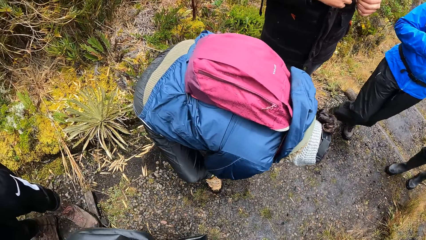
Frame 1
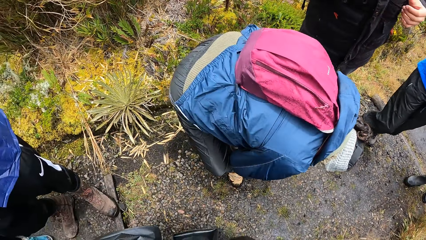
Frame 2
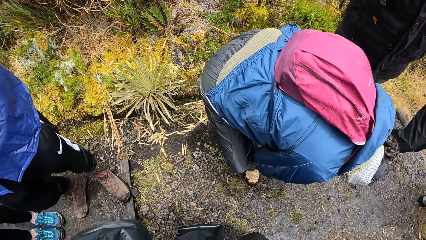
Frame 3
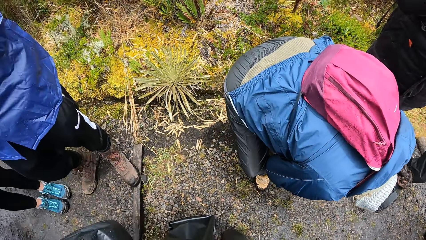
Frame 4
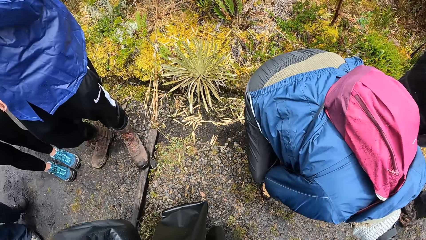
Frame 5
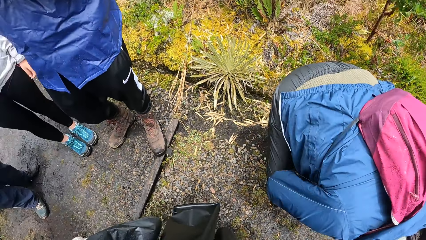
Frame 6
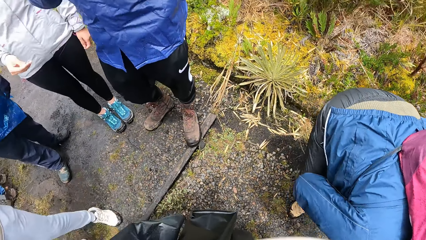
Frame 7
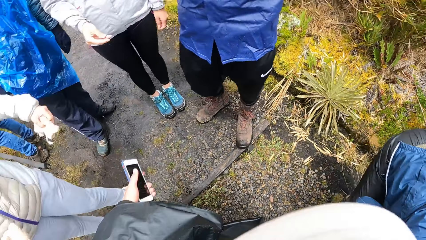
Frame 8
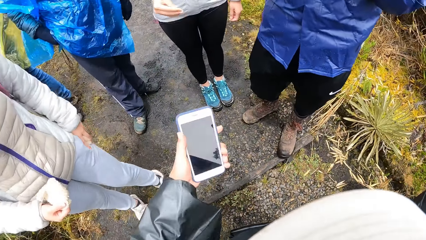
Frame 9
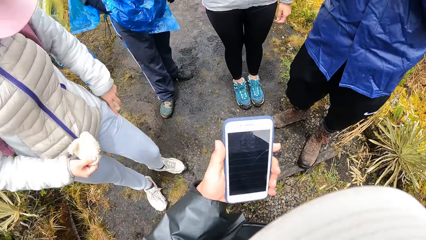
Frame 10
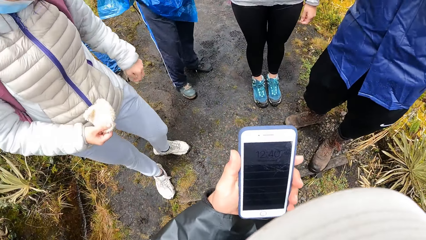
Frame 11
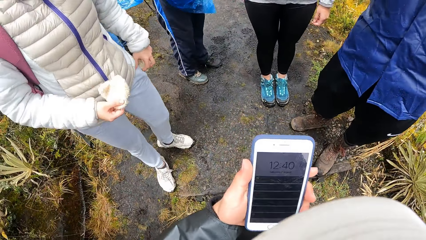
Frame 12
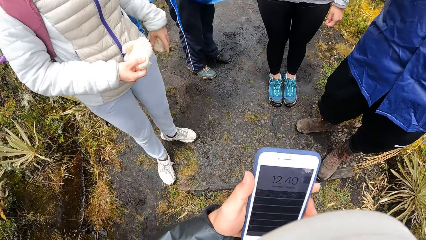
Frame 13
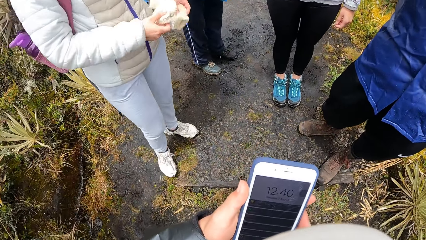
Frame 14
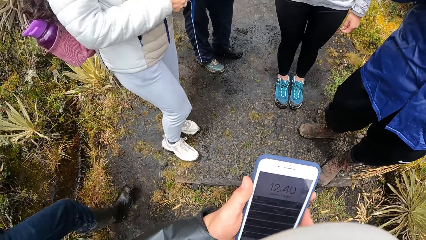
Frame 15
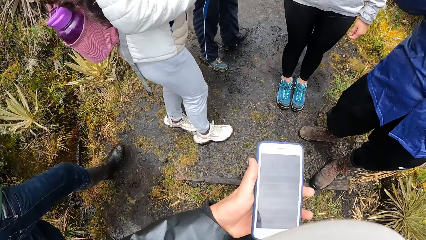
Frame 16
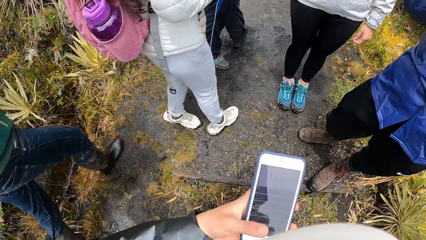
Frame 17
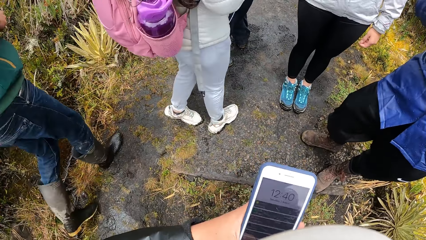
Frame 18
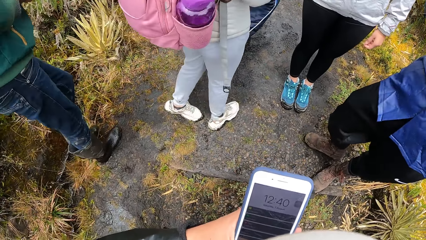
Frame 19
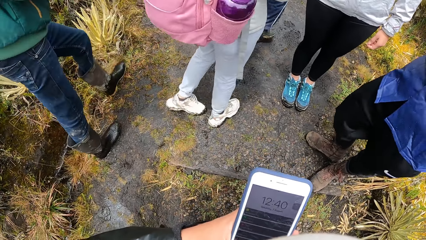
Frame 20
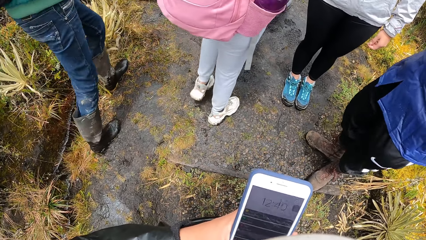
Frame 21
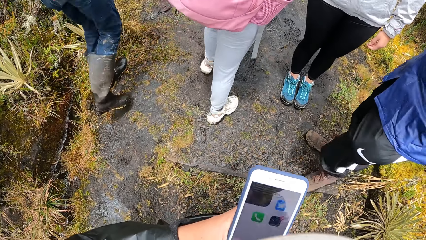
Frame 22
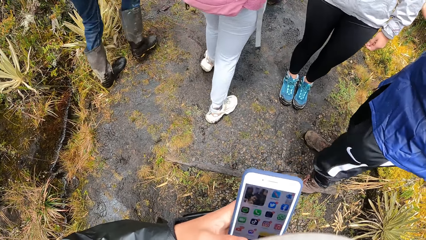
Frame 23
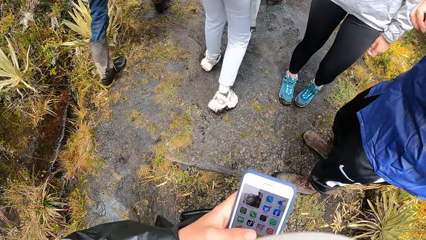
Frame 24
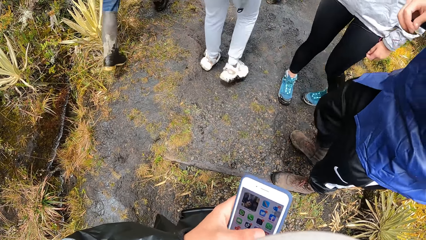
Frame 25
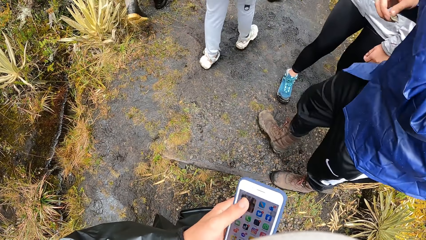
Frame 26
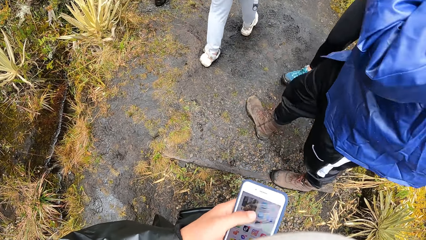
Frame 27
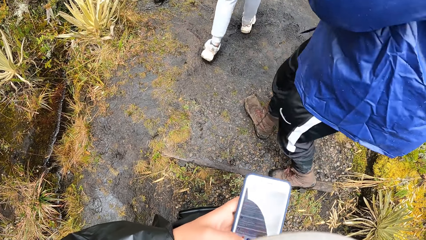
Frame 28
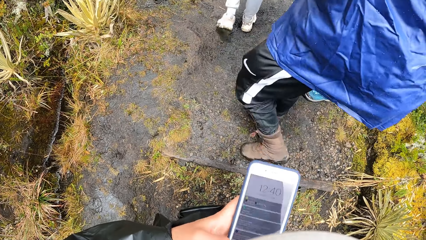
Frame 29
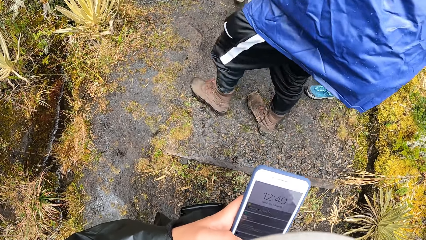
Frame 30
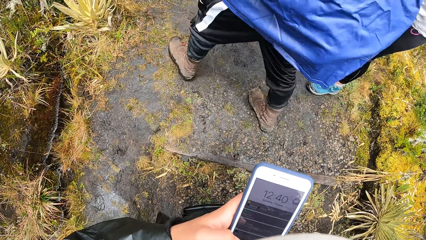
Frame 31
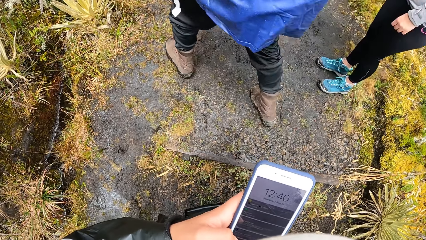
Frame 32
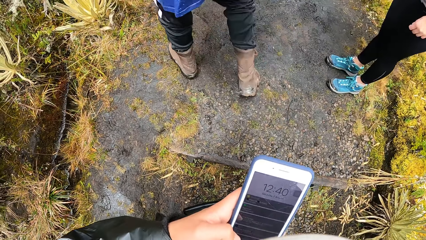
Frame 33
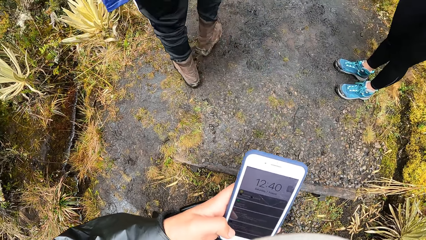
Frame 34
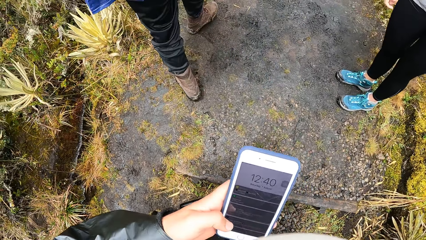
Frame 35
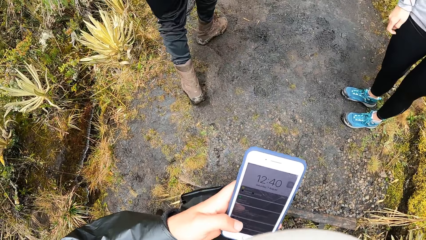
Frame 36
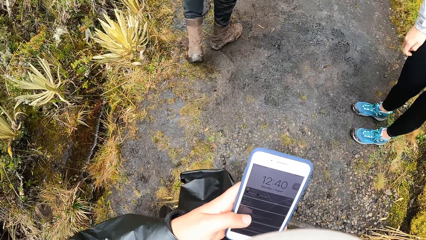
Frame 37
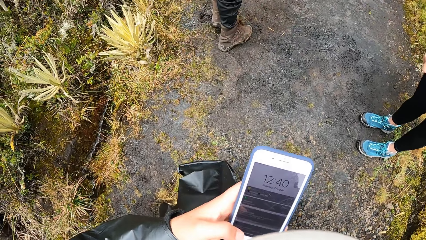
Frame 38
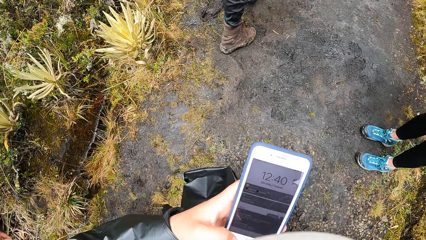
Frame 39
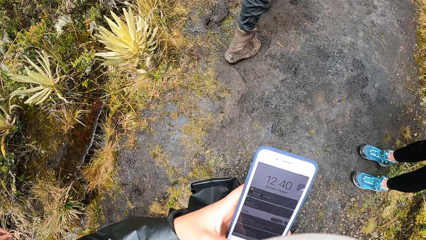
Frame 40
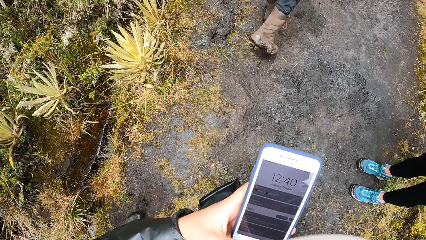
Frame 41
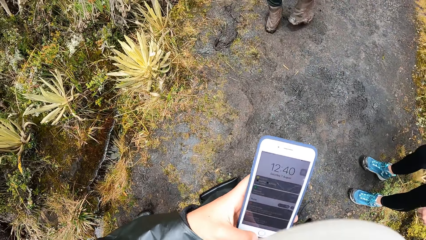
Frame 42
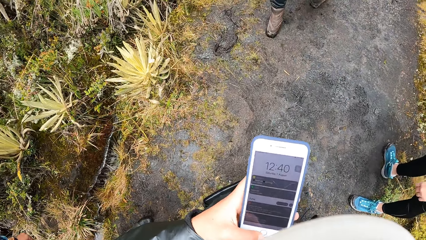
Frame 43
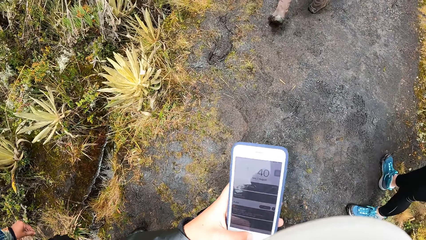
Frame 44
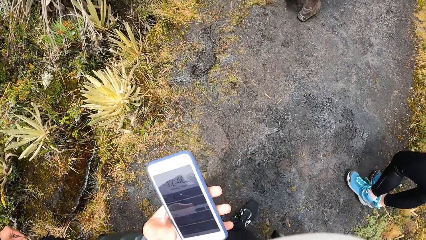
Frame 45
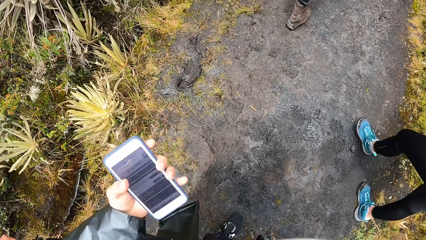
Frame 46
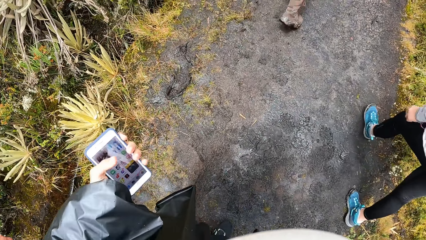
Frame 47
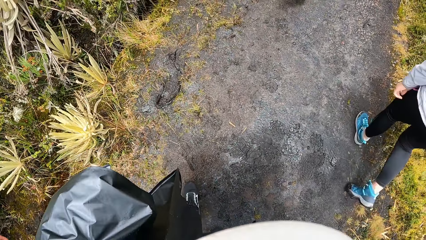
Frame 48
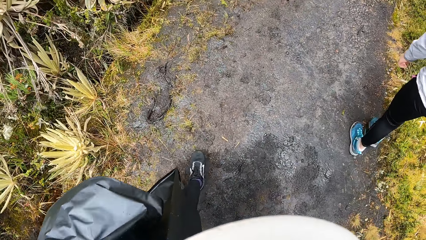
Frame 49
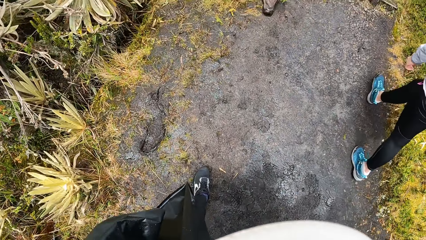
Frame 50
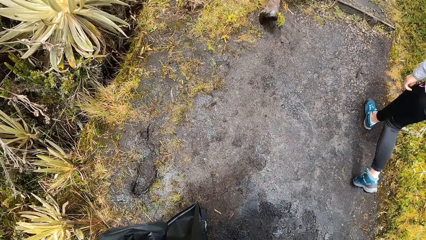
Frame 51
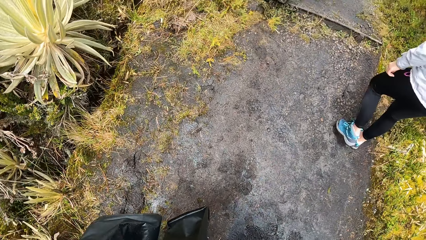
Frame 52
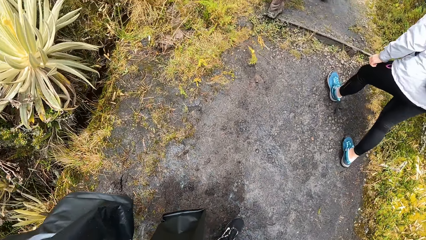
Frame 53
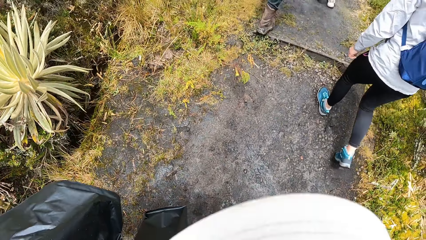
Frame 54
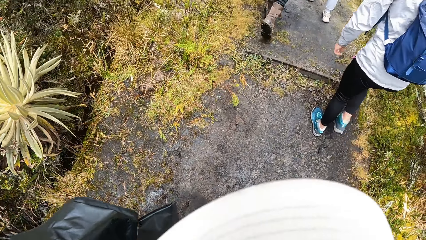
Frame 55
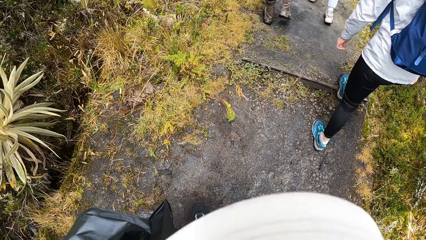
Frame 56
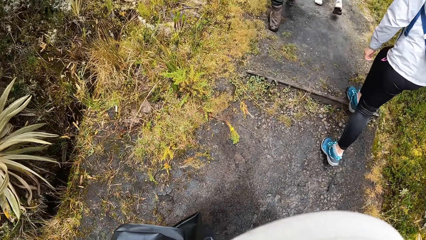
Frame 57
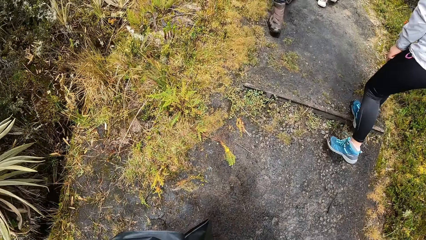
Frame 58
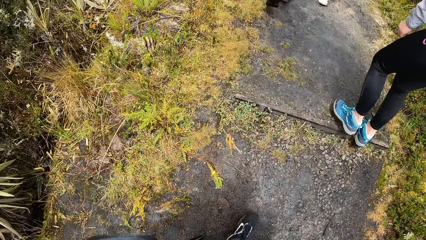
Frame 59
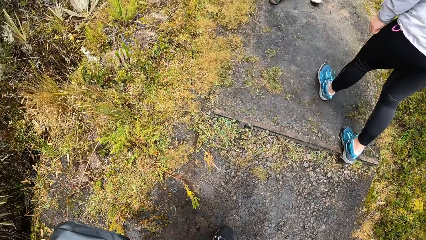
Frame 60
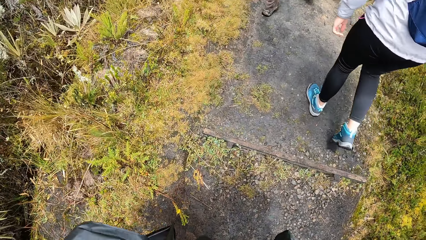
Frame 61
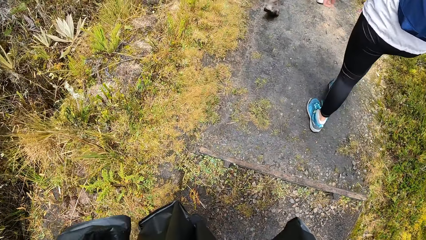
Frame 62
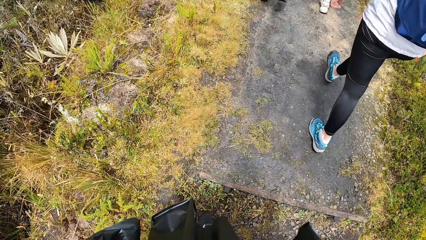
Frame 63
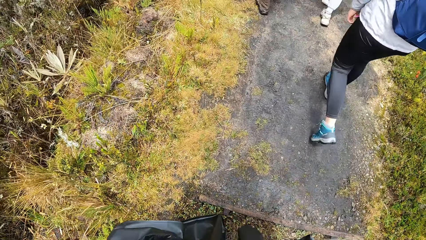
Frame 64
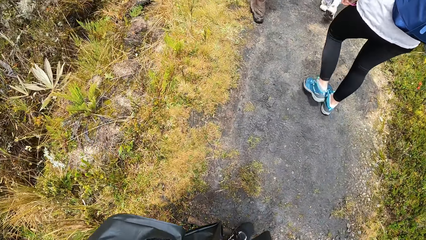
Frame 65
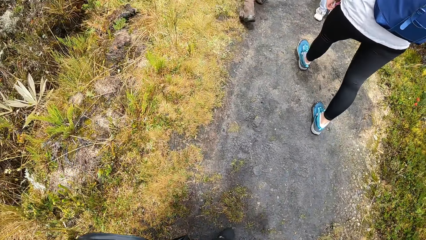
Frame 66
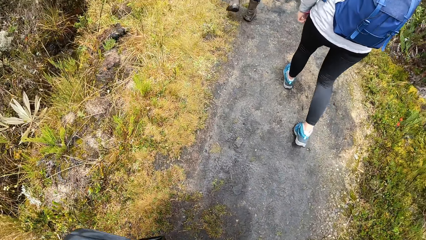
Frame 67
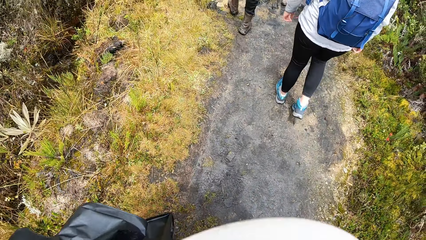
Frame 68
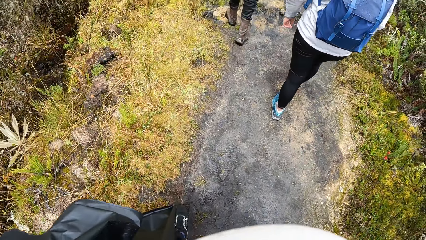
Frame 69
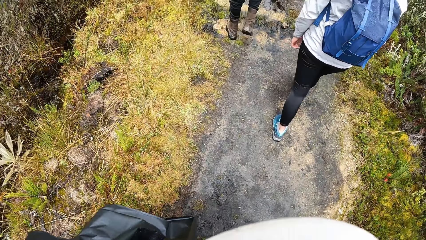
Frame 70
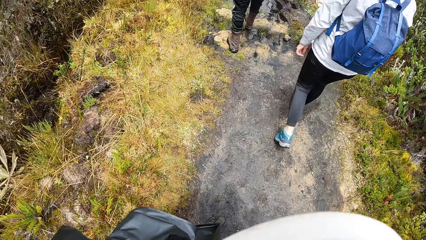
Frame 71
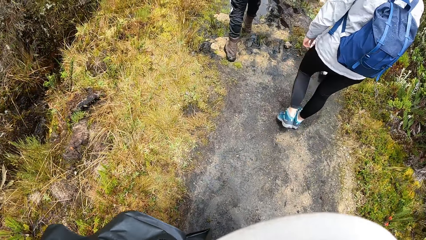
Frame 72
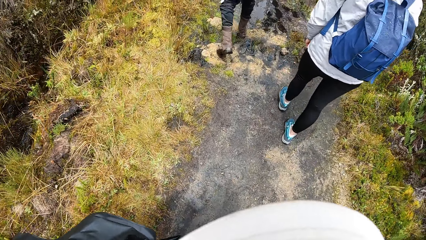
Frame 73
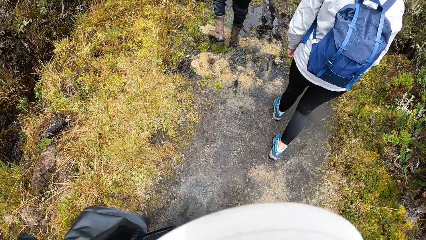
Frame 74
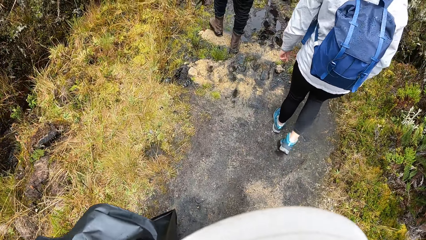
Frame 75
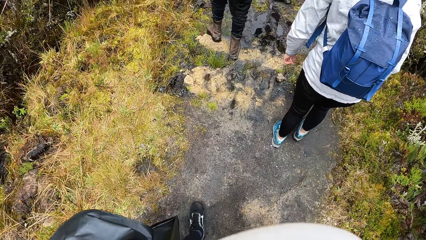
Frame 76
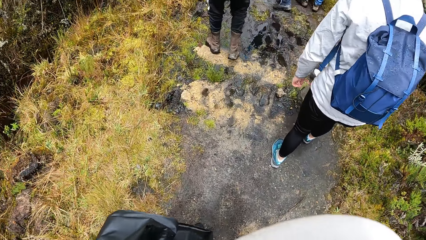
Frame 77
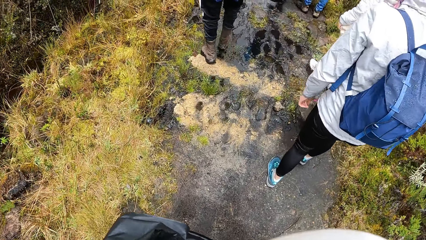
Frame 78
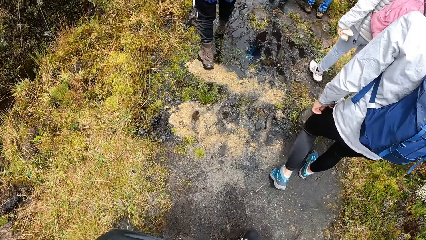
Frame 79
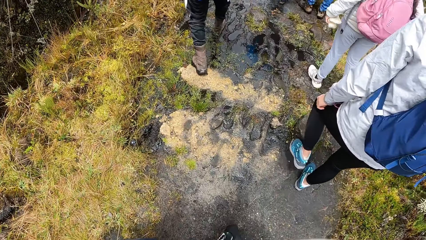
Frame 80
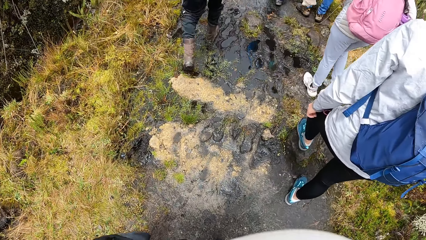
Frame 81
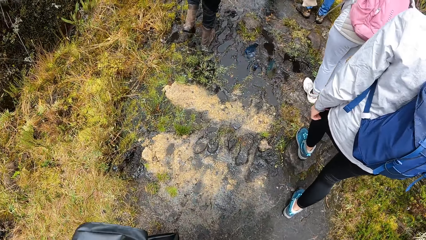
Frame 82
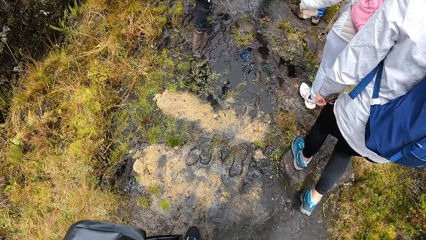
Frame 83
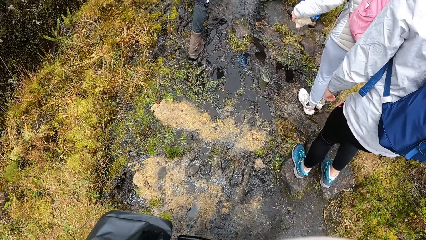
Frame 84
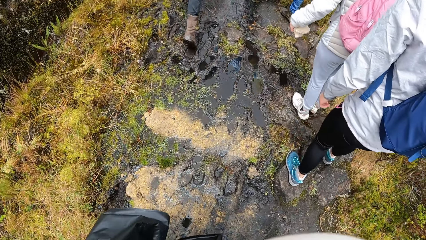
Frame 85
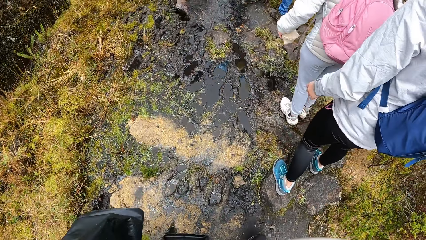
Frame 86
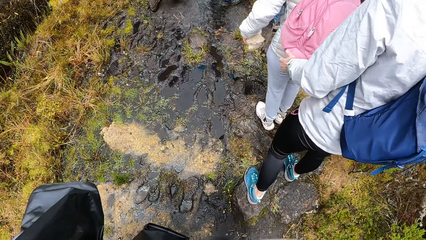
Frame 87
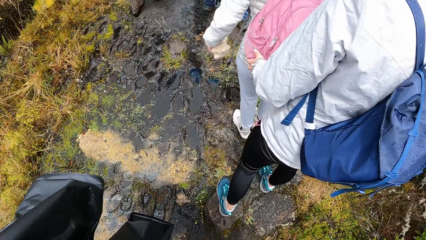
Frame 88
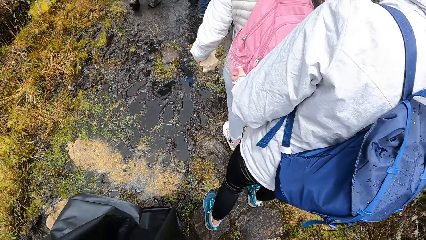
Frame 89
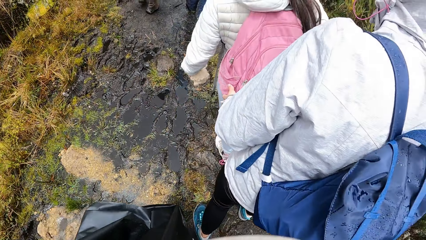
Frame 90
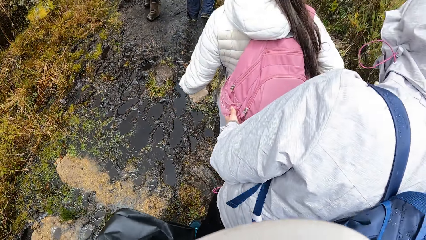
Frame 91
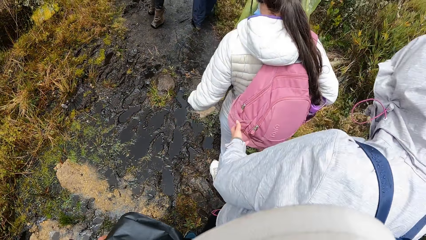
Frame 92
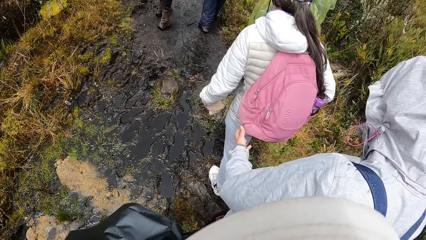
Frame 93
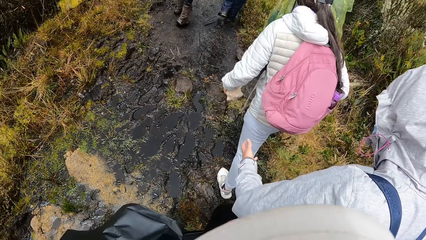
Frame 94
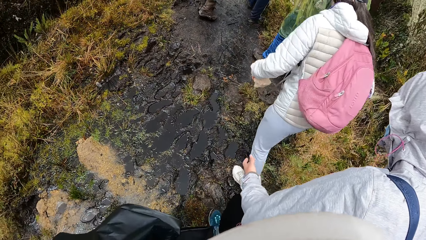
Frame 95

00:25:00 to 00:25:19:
The camera wearer holds up a phone with her left hand. She operates the phone with her left hand. She drops her left hand to her left side. She walks around.
